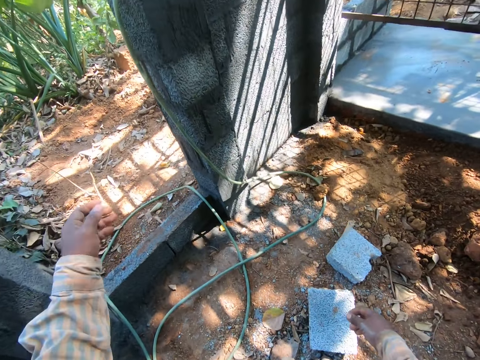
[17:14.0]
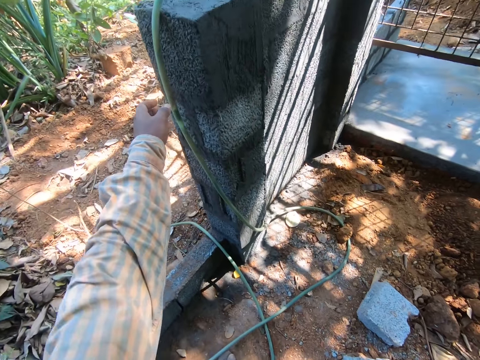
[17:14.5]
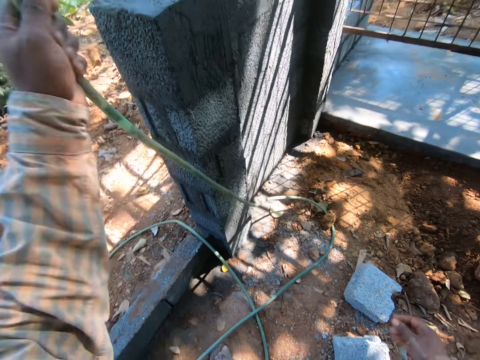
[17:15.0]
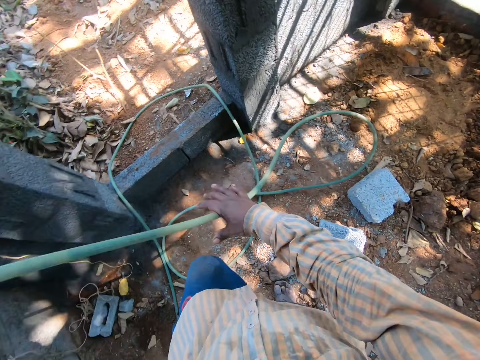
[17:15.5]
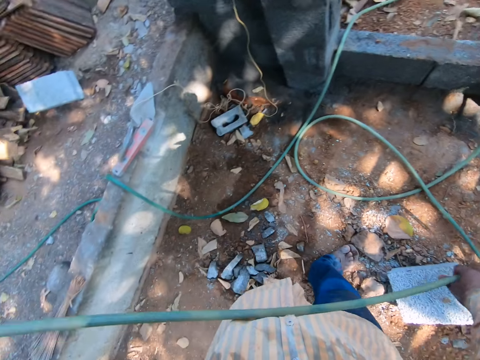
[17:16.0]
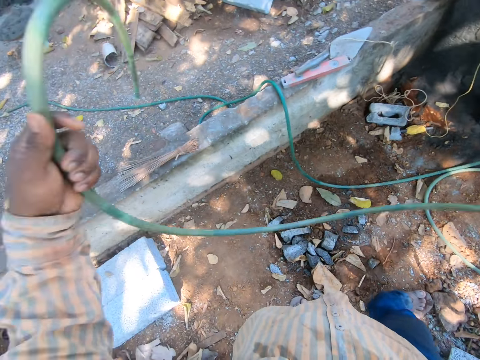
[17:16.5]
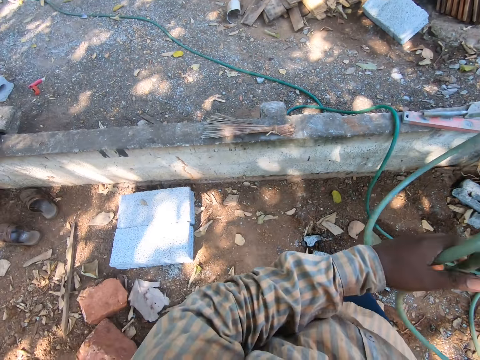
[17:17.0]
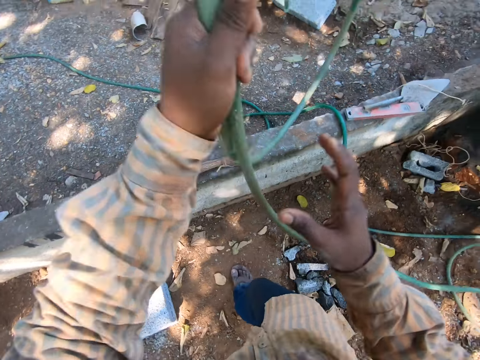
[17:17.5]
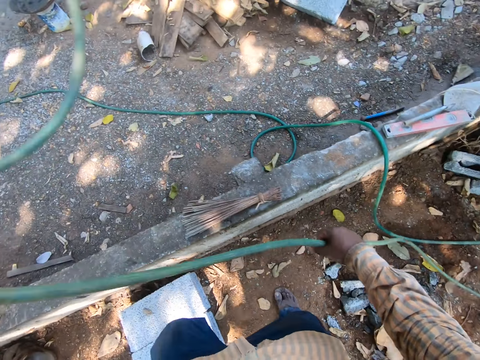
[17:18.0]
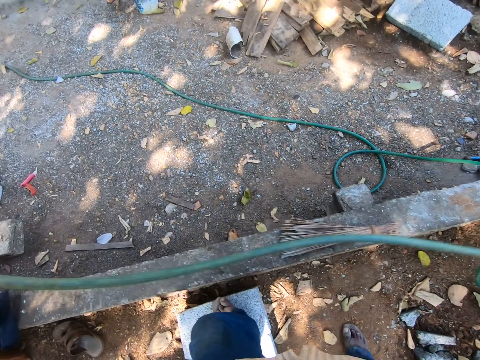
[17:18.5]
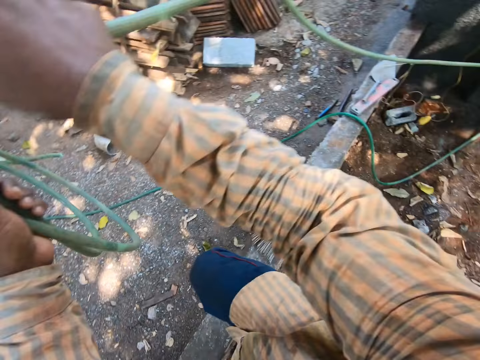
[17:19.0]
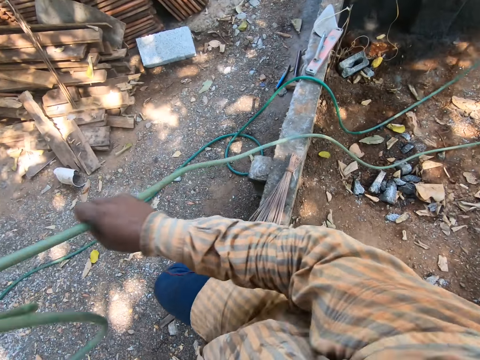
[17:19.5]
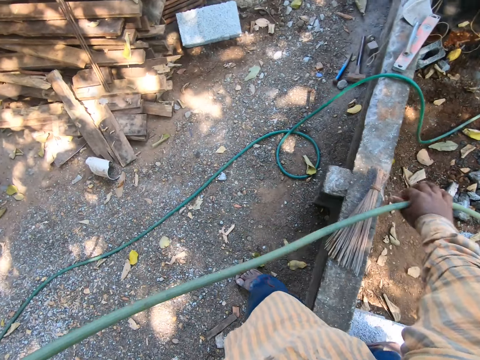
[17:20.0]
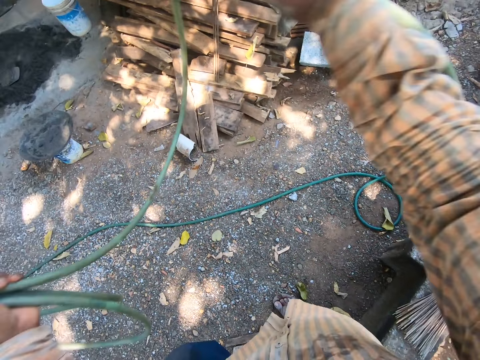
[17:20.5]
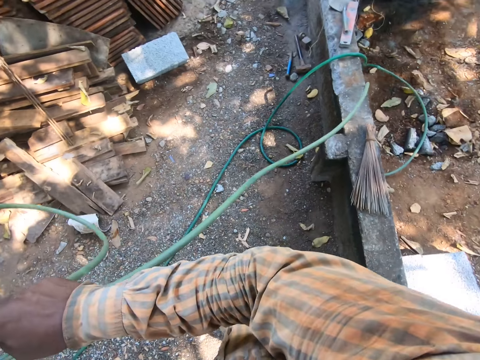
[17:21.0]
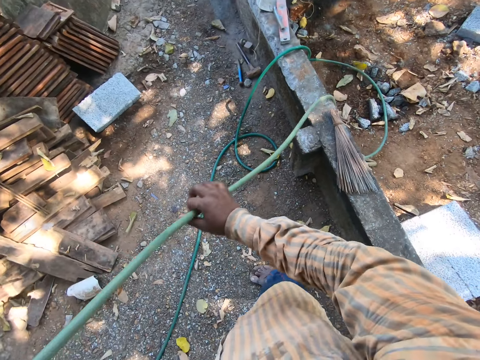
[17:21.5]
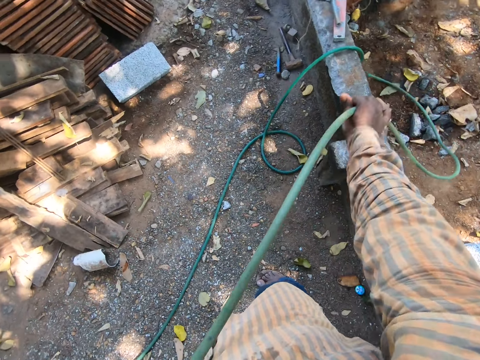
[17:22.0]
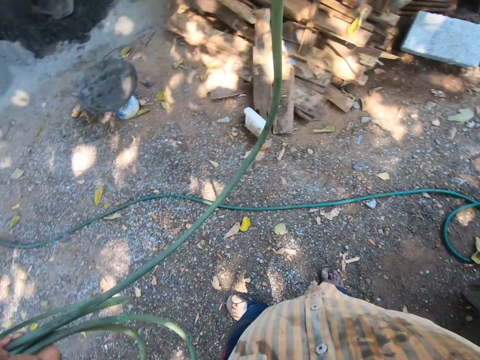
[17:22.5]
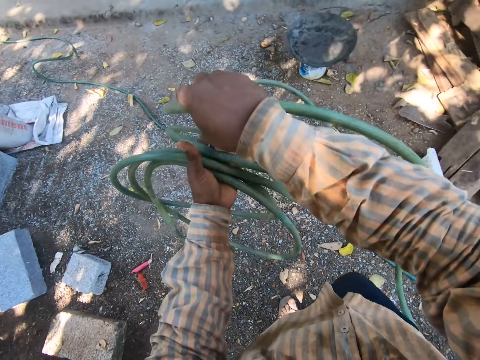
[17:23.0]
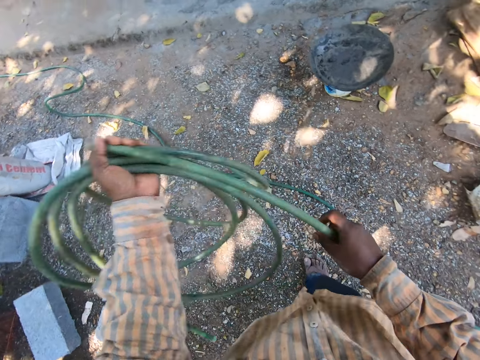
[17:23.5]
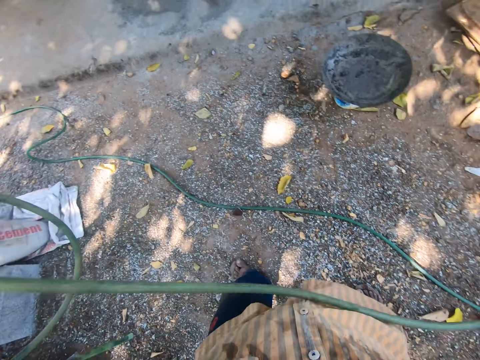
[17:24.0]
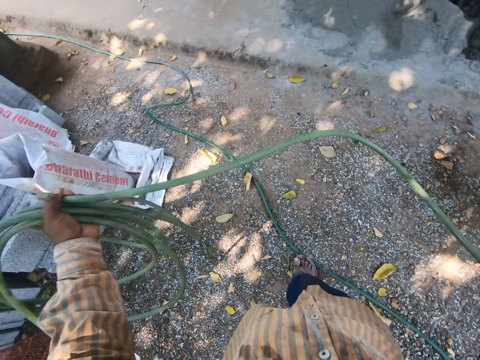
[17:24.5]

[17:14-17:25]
The camera wearer picks up a hose pipe. They stretch the hose pipe. They fold the hose pipe. They walk around. They stretch the hose pipe.

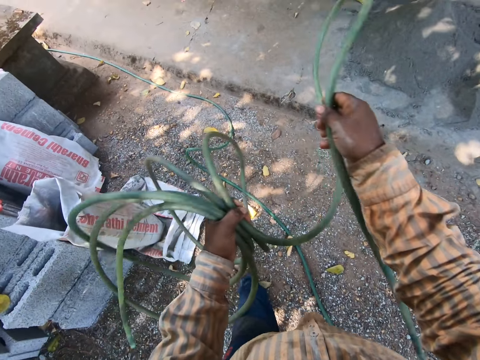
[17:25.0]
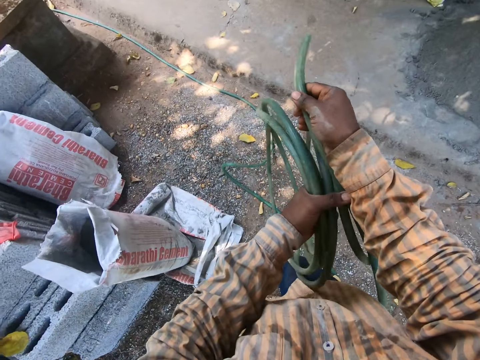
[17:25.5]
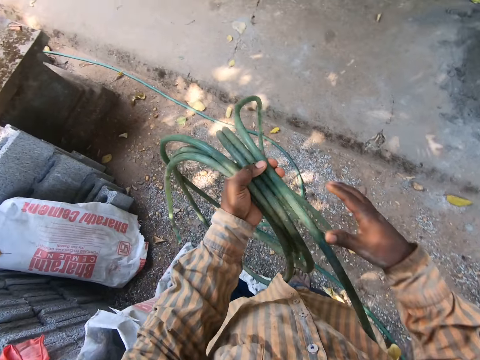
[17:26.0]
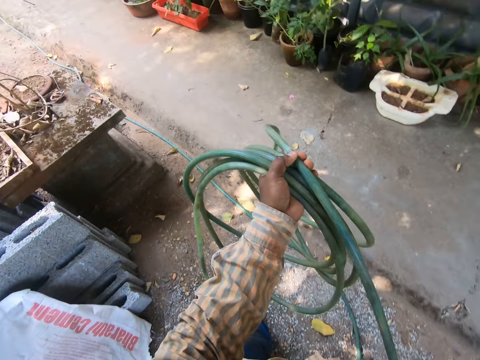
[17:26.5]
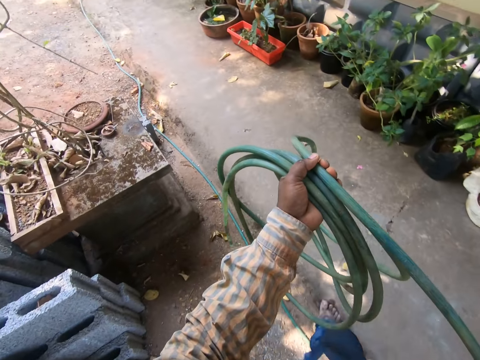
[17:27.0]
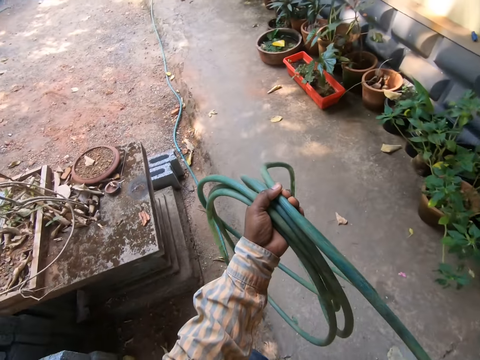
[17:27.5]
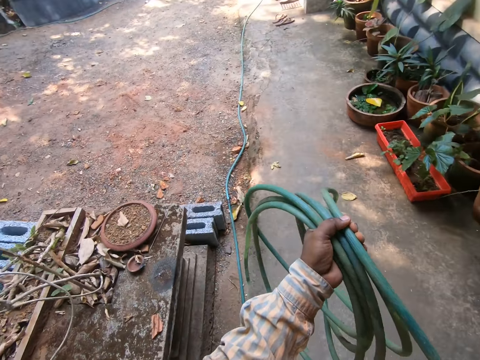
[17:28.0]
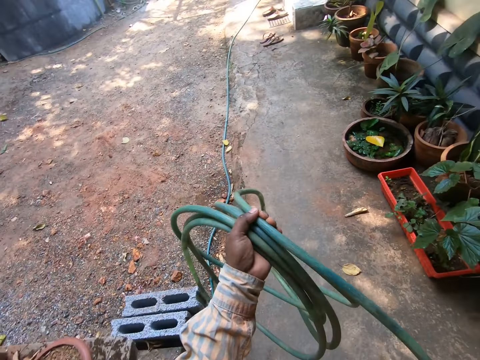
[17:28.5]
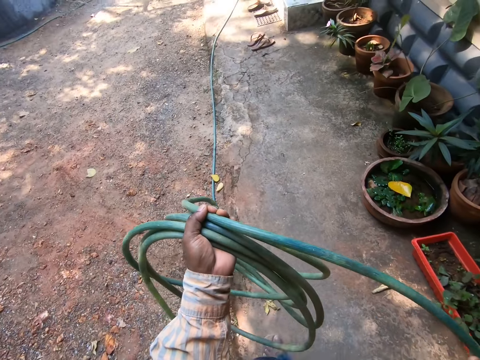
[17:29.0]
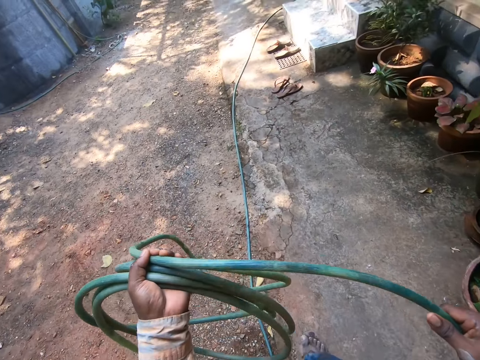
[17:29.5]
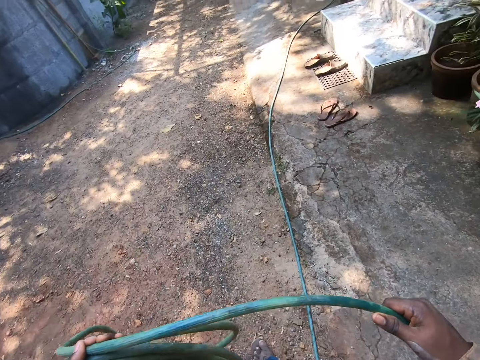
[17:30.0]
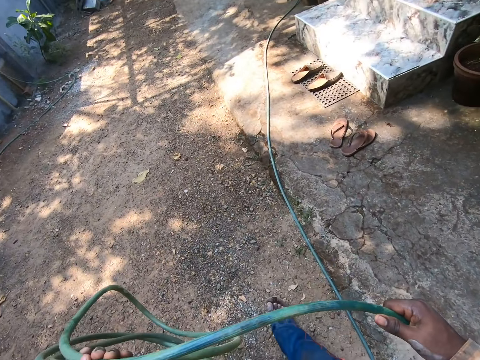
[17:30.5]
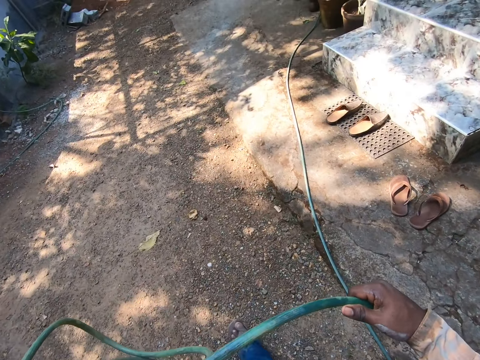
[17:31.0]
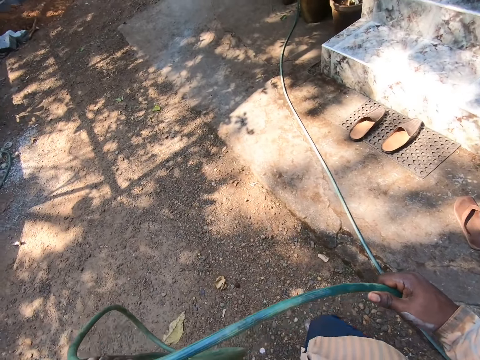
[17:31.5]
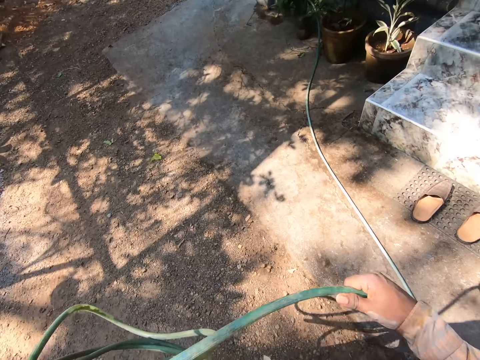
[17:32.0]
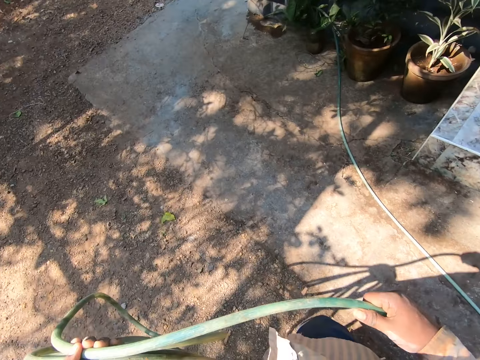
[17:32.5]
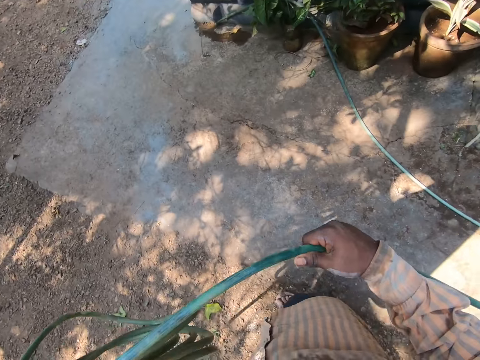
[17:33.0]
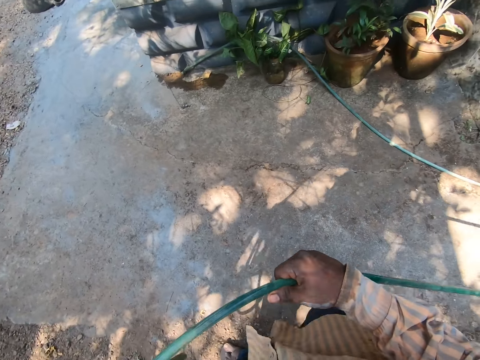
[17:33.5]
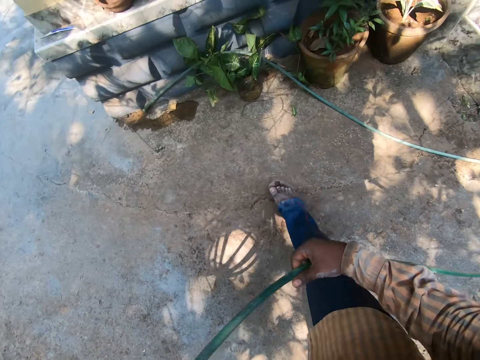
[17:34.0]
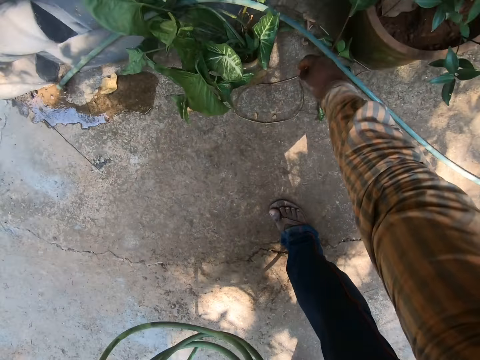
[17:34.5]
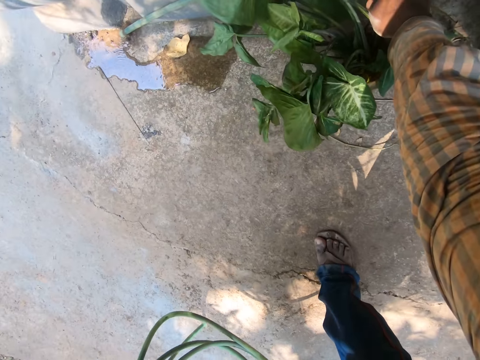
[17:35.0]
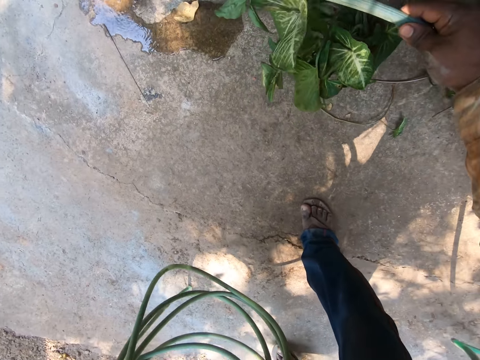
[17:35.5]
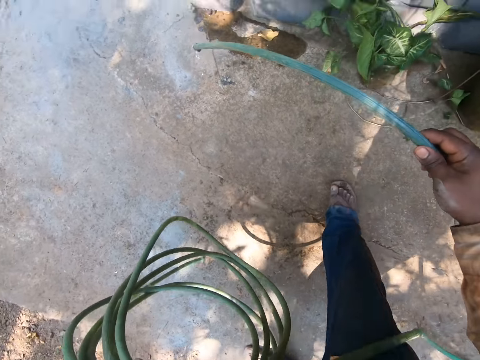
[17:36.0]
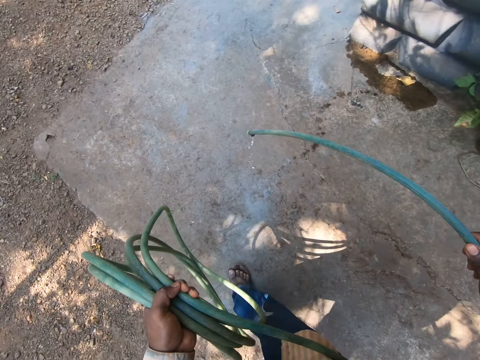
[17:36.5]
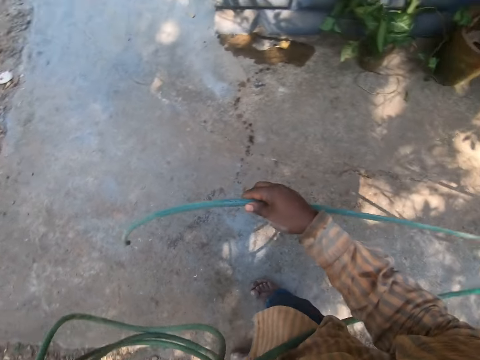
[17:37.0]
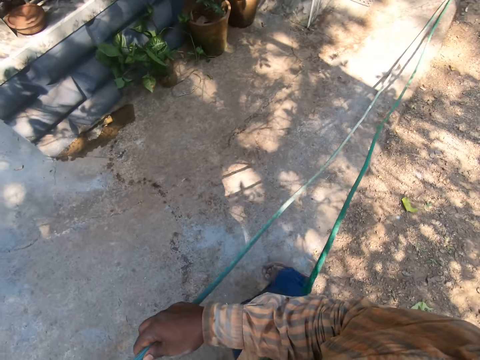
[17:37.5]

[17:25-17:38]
The camera wearer walks in the compound. They pull a hose pipe on the ground. They pick up the hose pipe on the ground. They pull the hose pipe on the ground.
